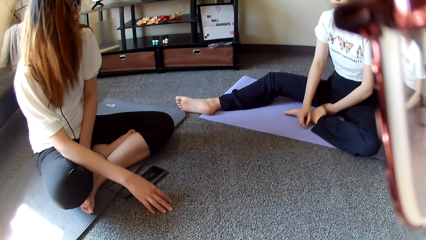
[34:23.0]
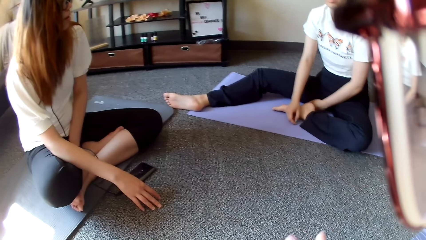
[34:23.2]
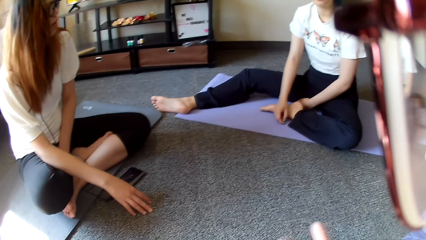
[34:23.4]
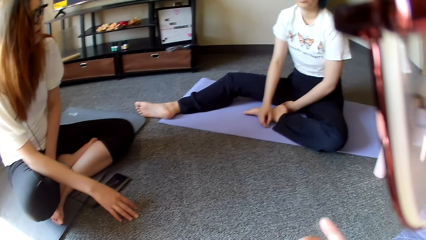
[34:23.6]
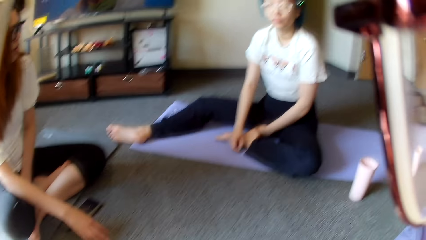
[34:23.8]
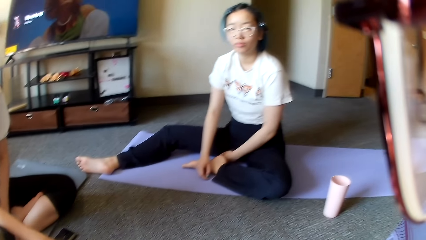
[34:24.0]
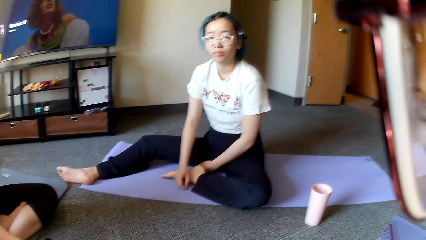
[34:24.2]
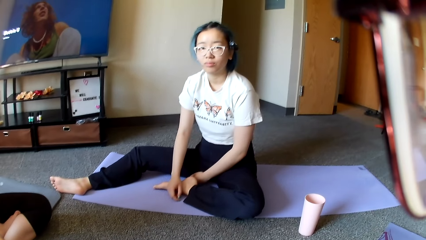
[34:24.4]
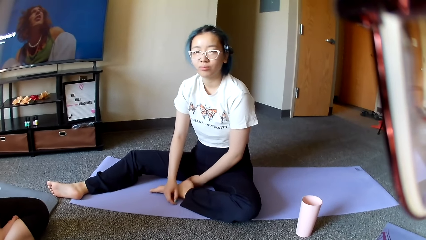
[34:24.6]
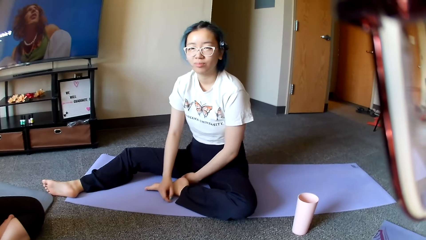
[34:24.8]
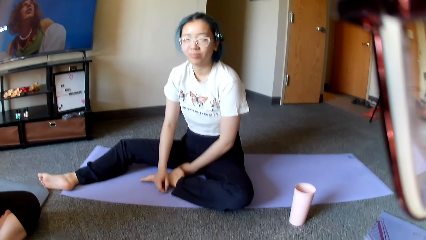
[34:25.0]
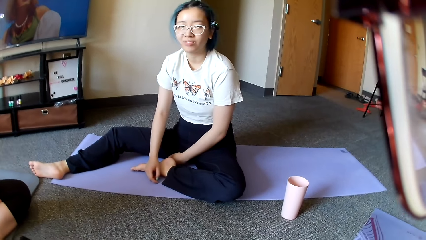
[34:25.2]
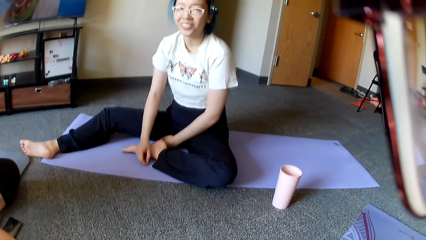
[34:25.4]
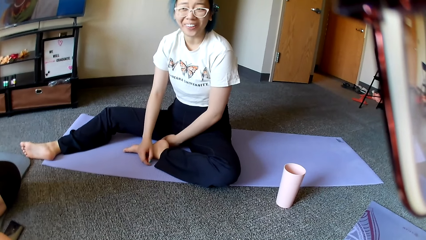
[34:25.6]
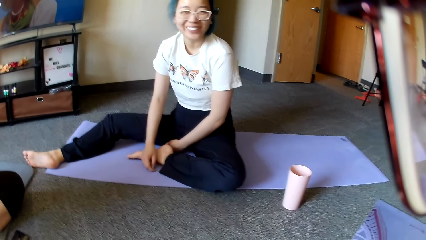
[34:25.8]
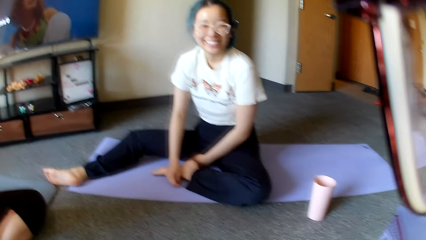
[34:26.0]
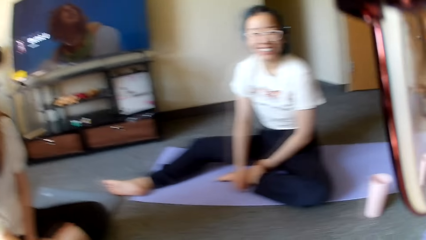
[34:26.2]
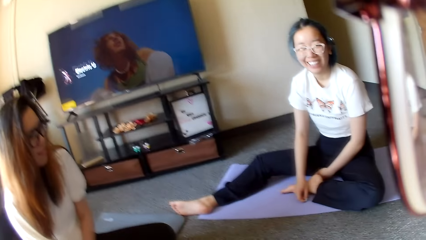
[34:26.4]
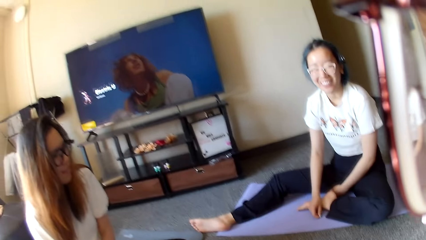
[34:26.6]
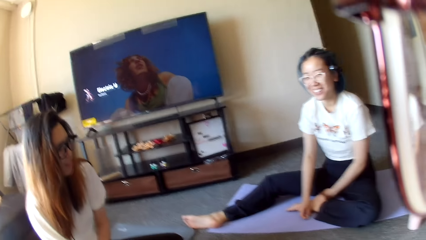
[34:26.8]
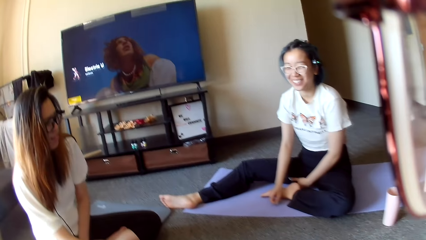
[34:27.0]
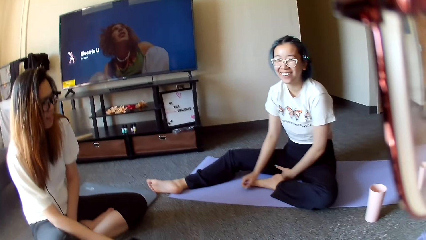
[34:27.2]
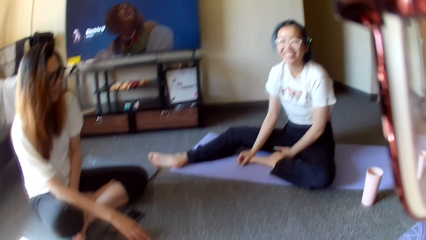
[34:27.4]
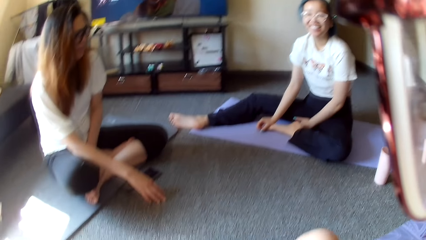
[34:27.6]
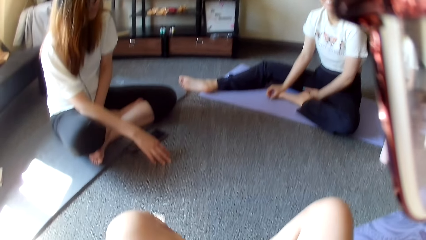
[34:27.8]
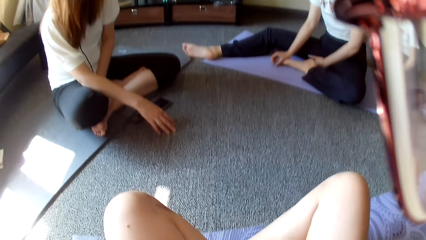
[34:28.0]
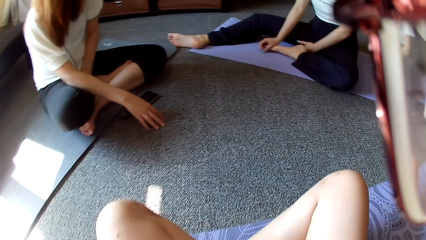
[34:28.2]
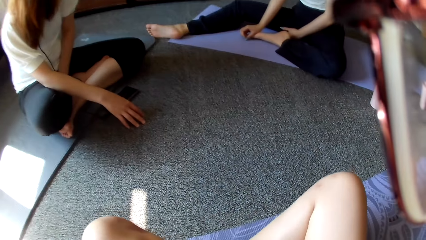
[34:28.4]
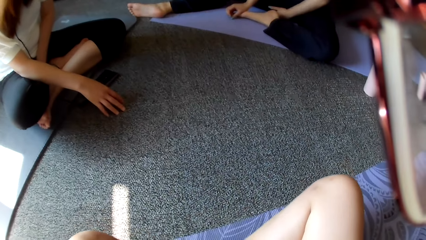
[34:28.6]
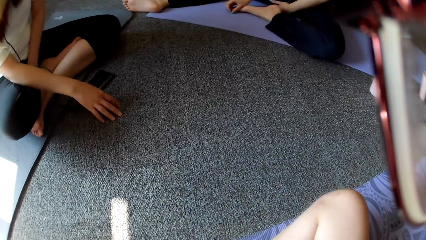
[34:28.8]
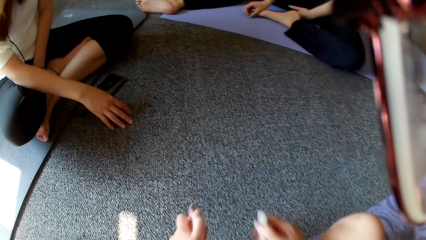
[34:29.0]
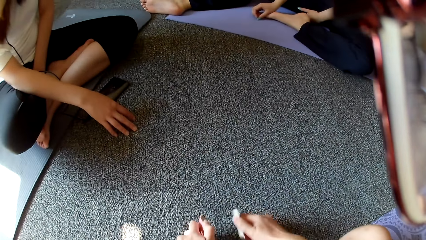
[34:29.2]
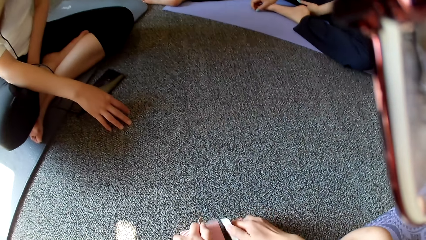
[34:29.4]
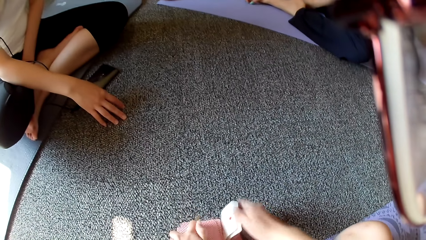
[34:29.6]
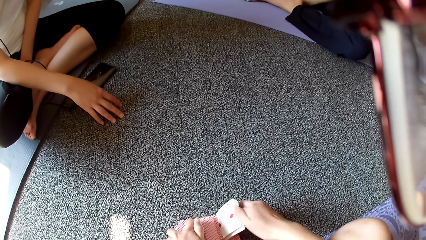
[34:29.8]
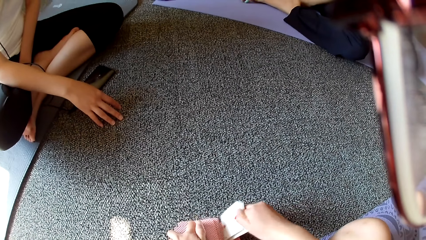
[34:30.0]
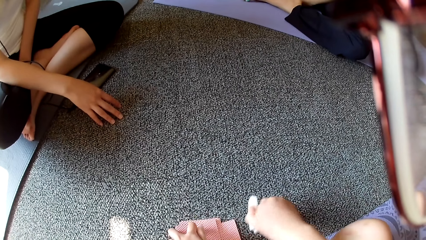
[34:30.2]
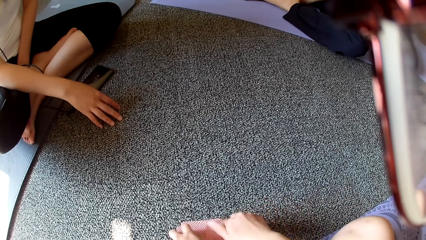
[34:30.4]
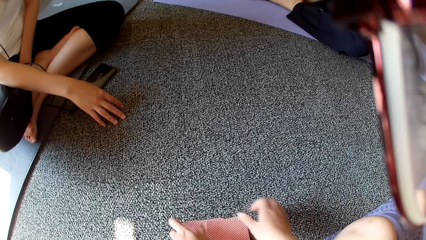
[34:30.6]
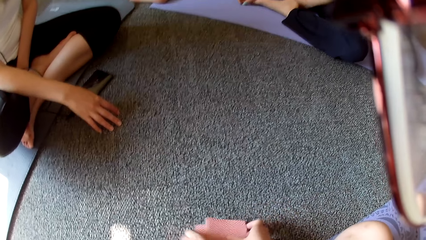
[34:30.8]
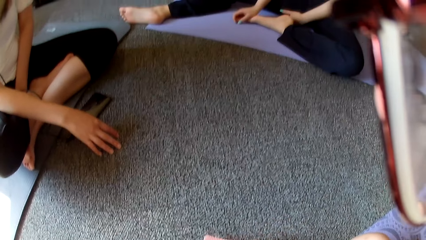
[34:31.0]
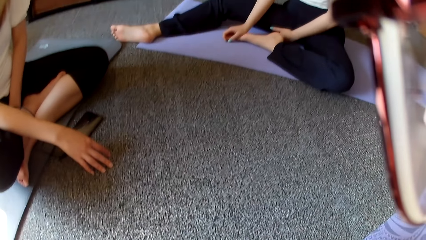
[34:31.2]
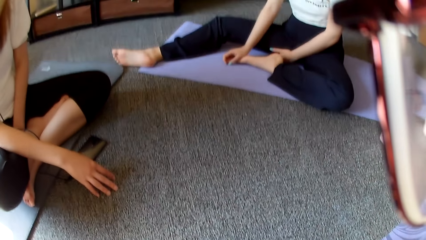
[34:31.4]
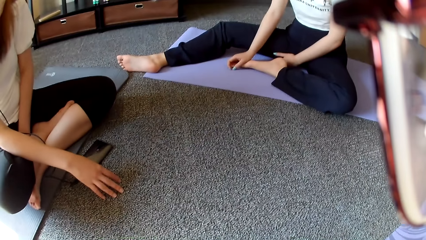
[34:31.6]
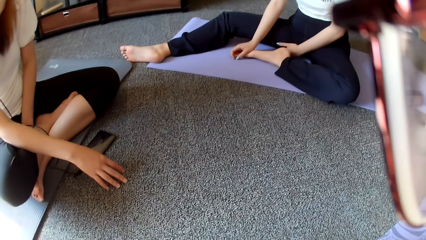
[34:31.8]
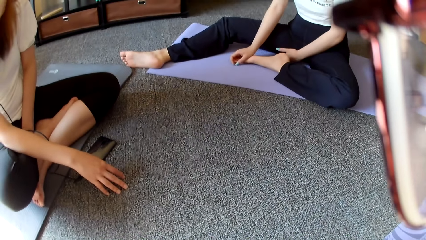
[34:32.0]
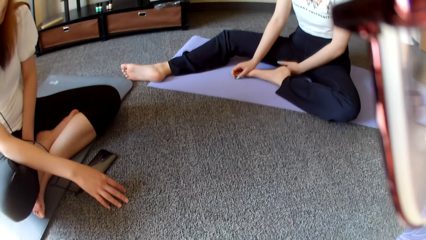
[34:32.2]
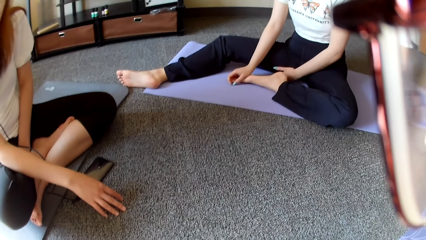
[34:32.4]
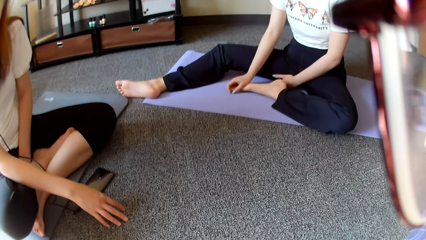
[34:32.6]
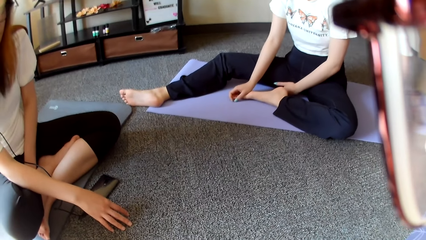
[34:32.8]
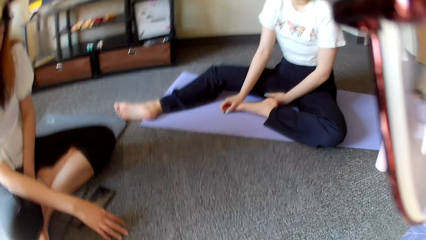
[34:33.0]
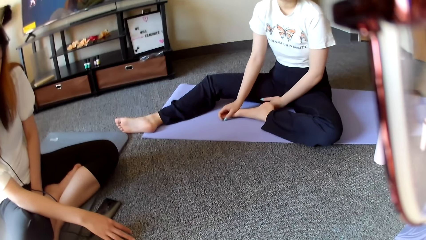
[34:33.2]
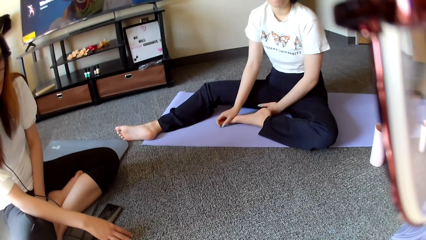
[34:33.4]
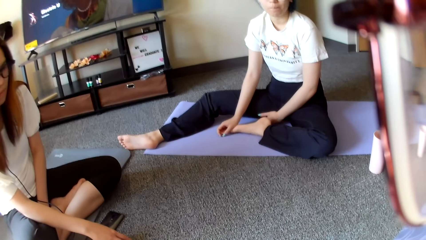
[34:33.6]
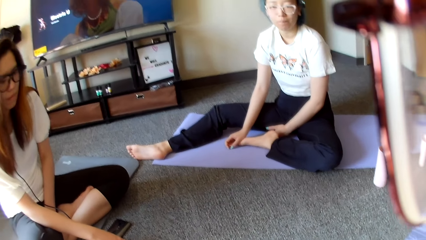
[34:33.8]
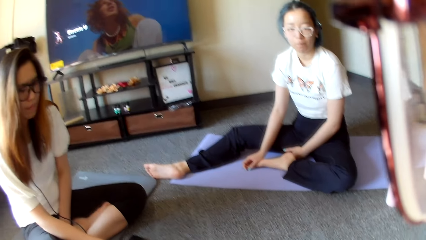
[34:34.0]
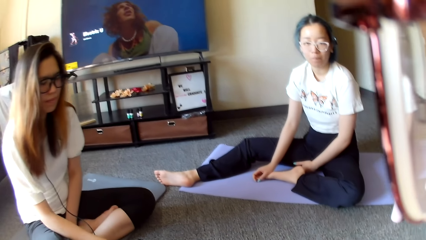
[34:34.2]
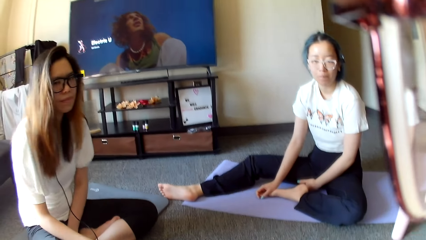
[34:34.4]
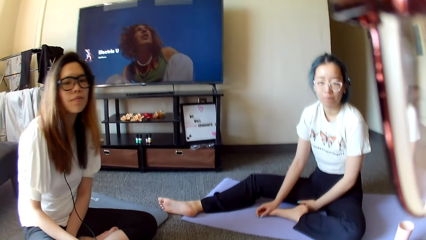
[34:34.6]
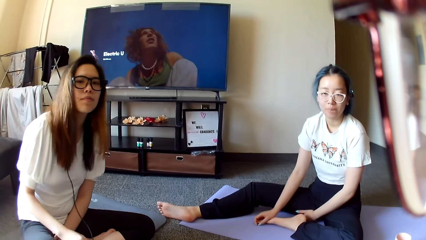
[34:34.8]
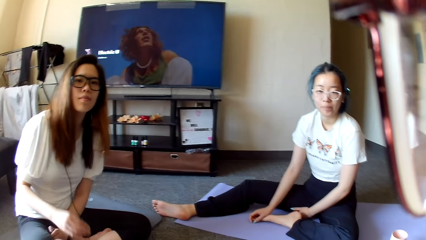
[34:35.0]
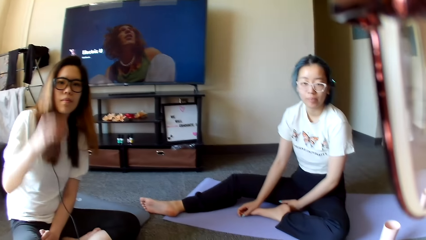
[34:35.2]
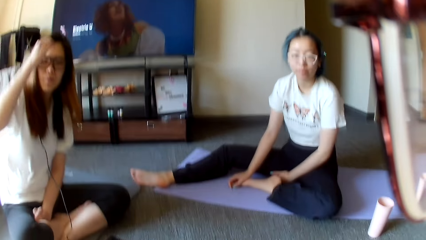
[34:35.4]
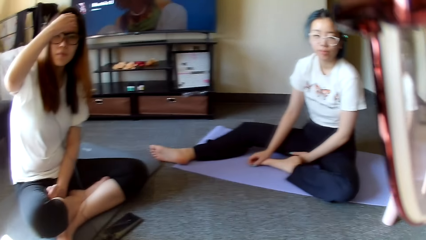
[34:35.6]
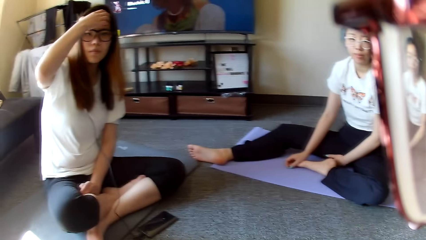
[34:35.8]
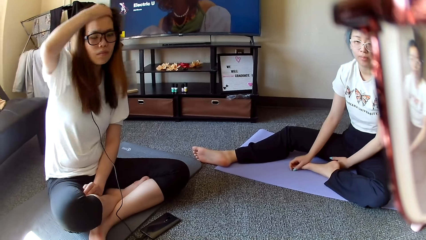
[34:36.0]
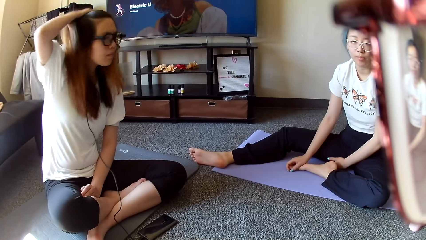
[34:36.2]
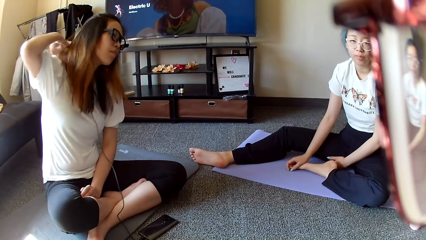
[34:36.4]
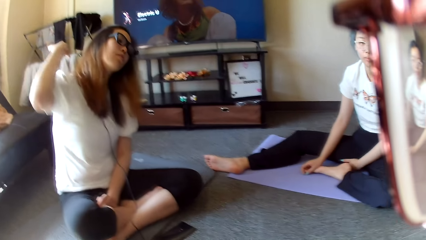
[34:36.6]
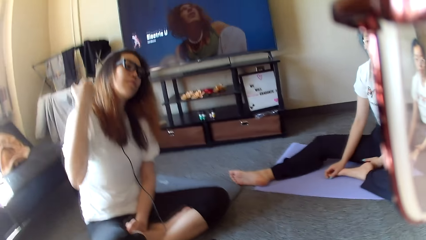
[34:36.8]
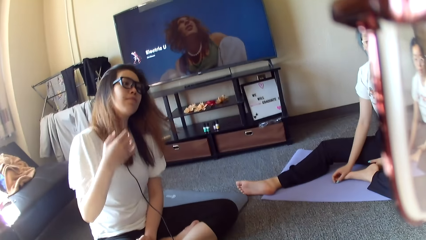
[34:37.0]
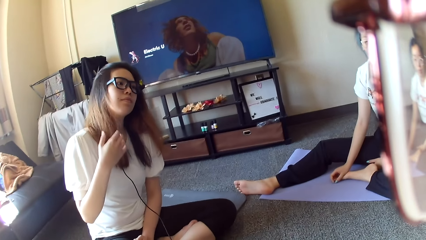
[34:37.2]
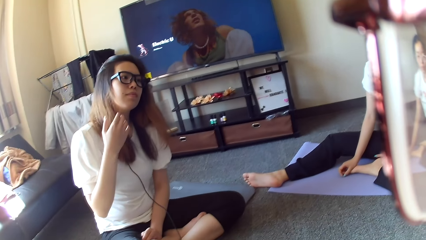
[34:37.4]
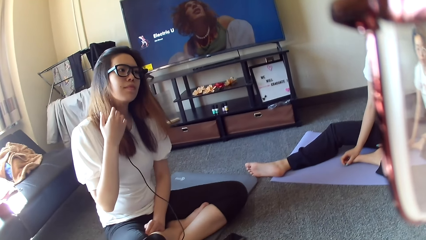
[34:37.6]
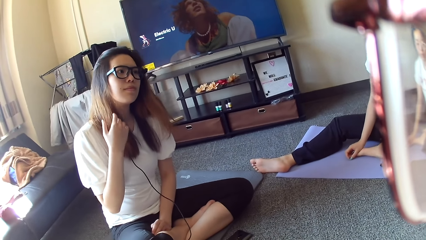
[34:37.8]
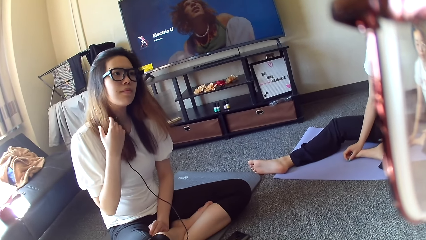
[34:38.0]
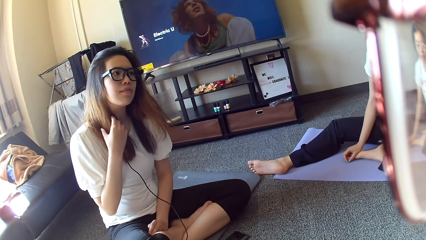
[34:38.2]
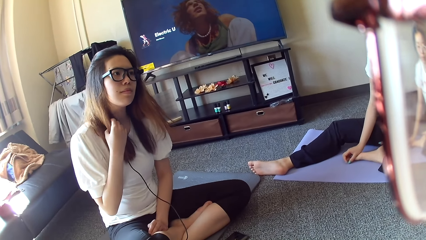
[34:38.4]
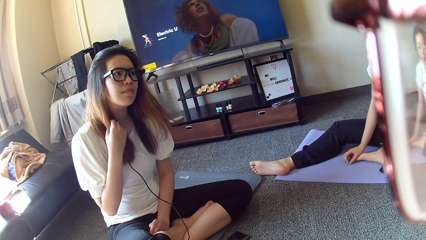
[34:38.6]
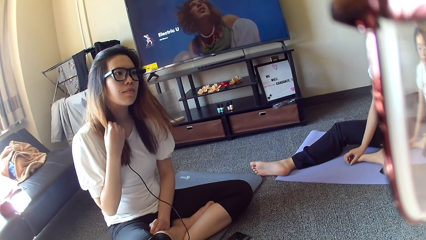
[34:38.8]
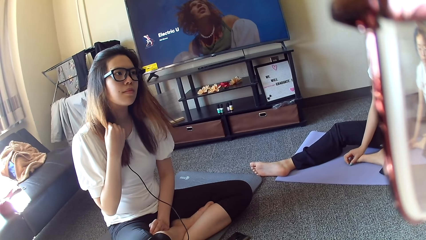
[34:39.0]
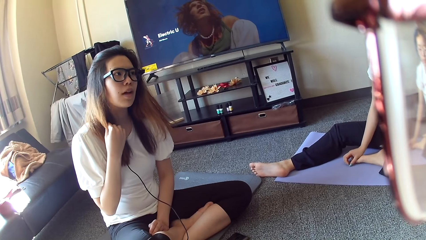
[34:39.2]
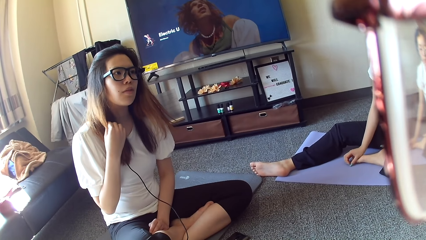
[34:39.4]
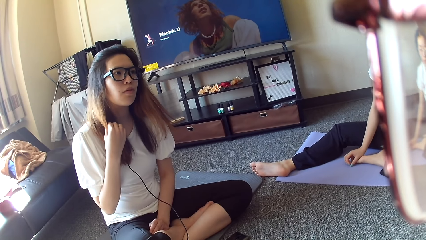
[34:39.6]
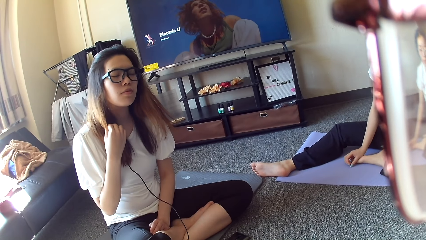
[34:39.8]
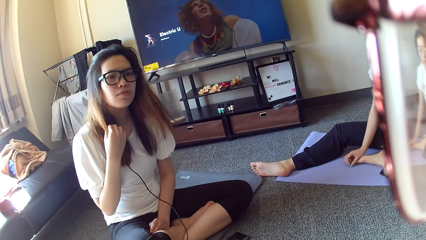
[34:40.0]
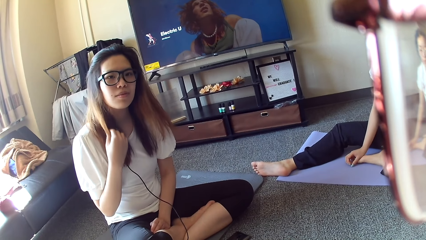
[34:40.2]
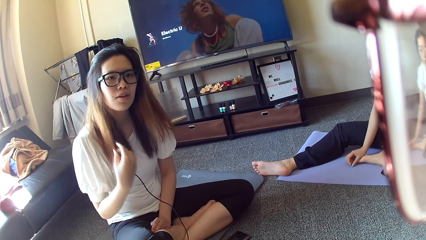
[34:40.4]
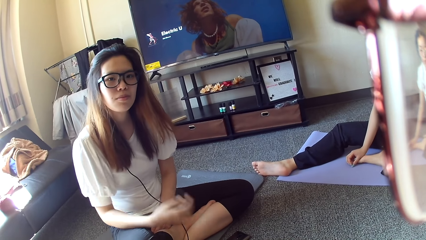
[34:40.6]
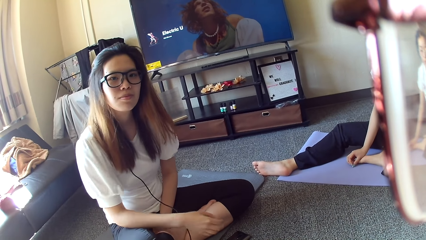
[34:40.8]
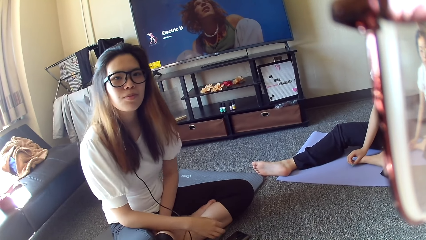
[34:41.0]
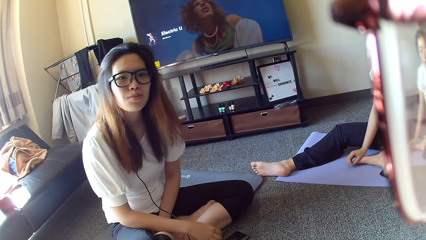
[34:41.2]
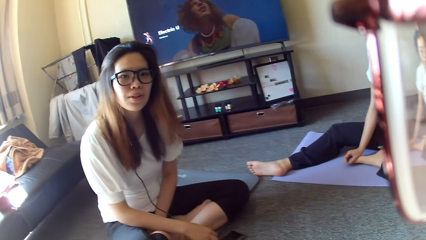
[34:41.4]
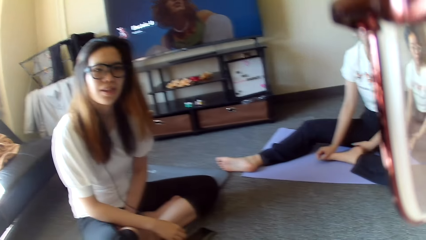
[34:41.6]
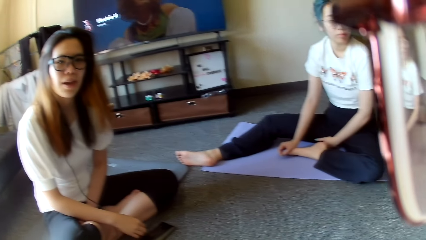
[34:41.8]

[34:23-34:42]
A woman looks at another woman. The other woman smiles. The camera wearer picks up the cards. They shuffle the cards. The first woman touches the hair.
